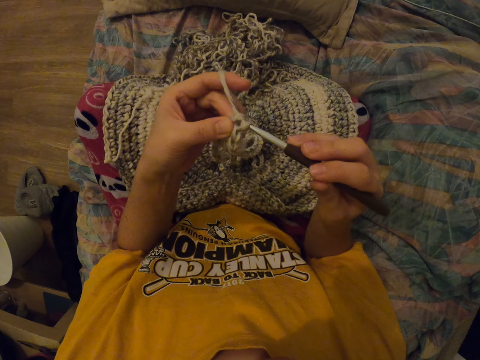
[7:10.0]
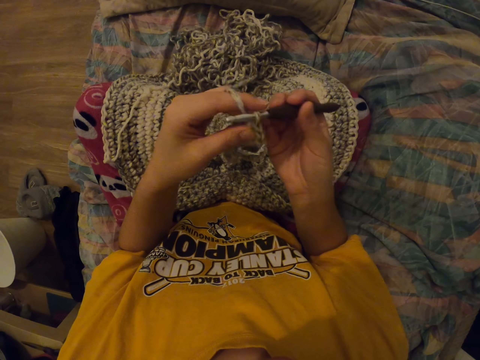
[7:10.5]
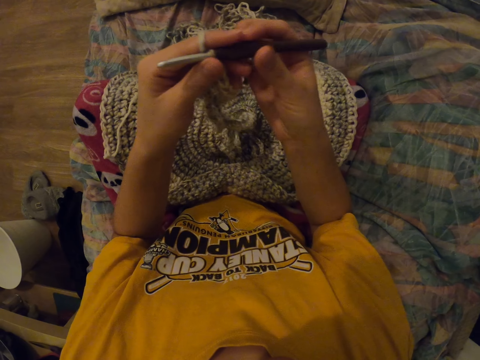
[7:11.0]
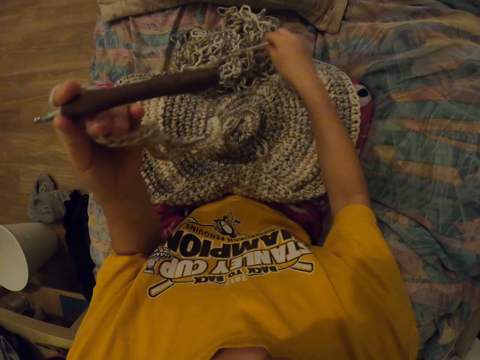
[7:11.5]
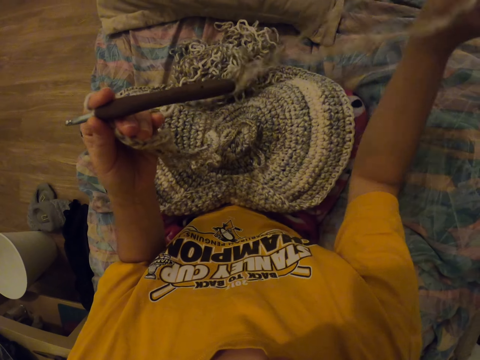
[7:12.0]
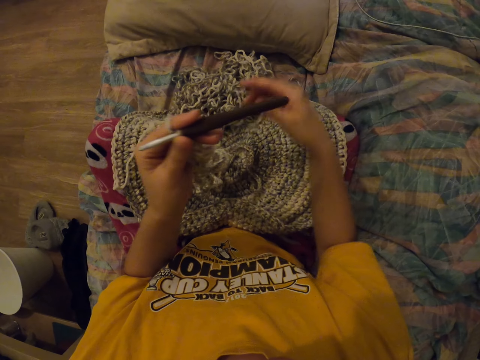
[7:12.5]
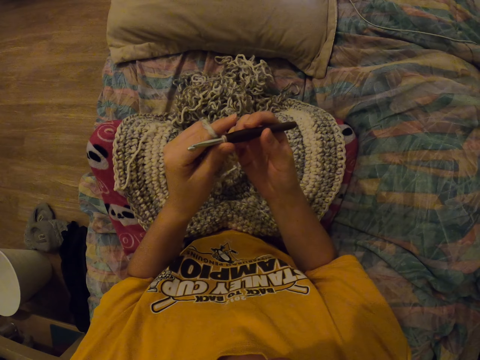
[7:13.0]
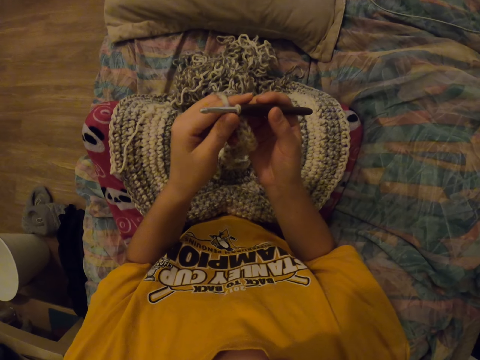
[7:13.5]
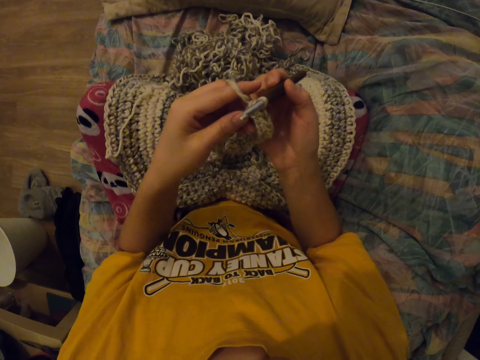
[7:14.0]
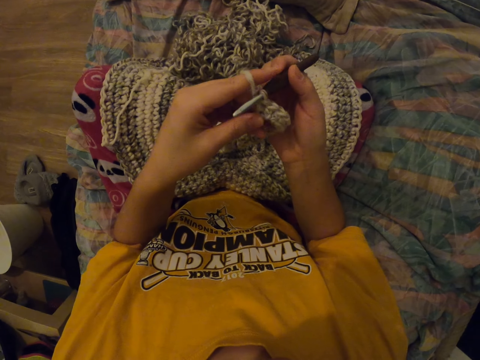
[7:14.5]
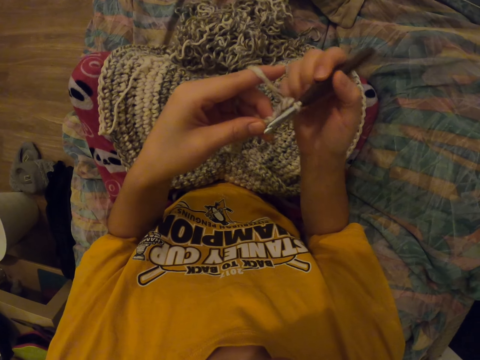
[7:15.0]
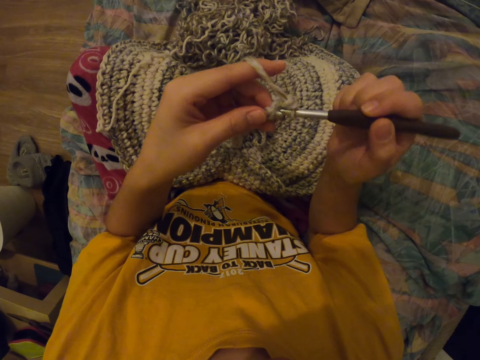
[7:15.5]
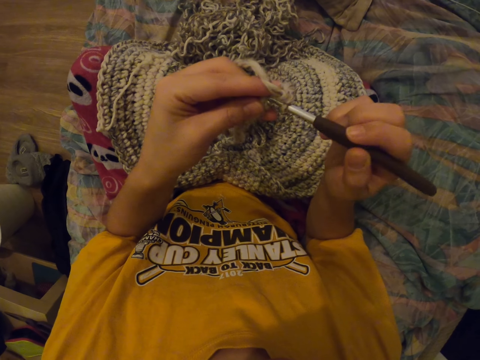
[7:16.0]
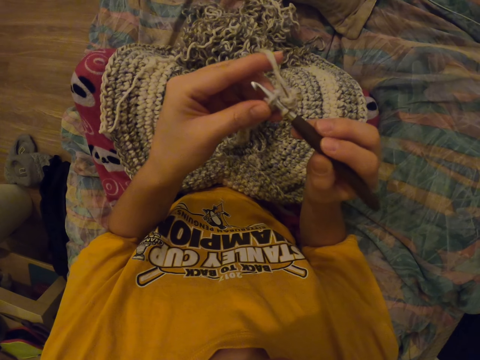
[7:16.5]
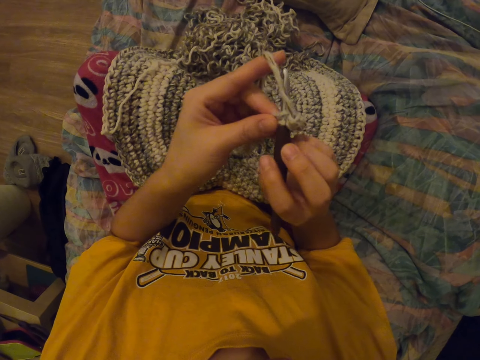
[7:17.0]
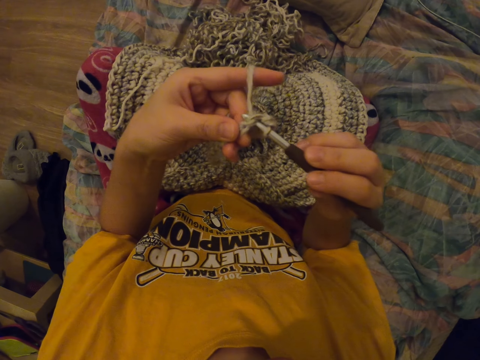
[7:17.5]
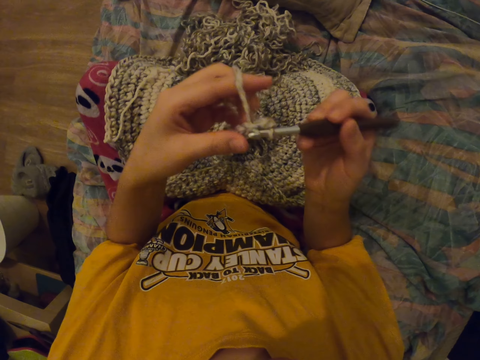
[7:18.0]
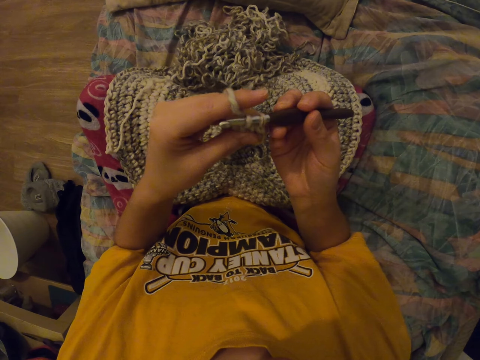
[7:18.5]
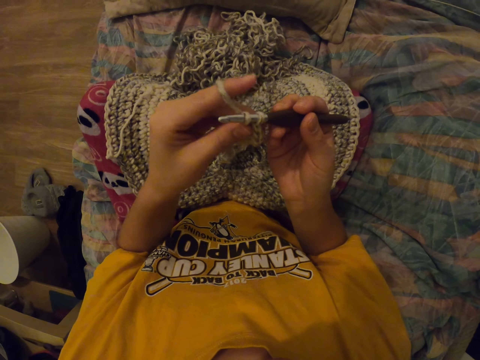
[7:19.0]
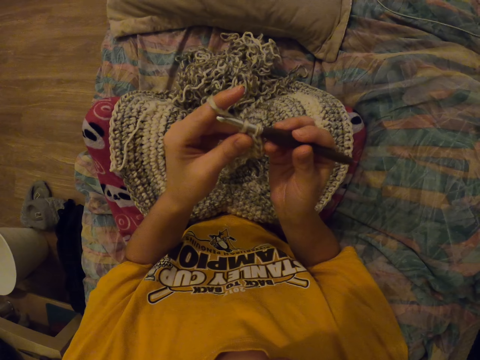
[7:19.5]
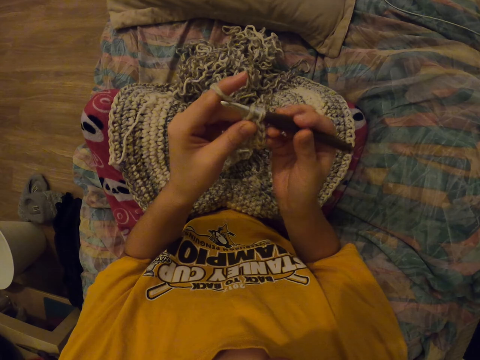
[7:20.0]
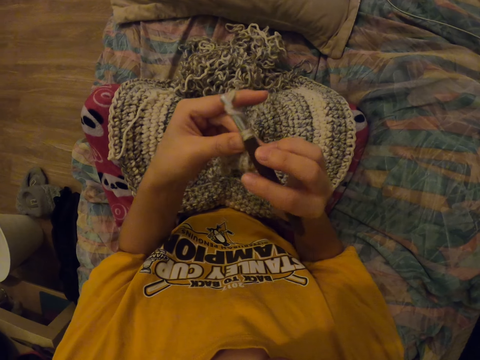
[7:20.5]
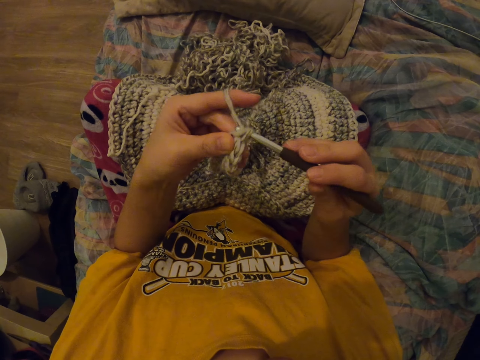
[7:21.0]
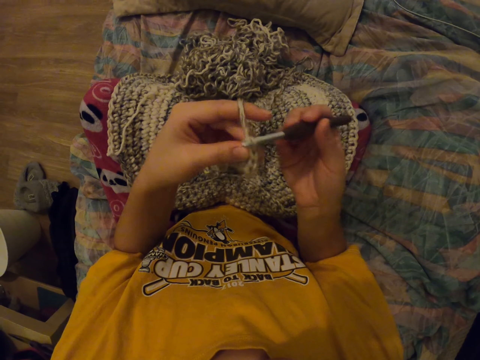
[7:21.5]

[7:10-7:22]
The camera wearer pulls the thread. They touch the crochet hook with the other hand. They knit a mat. They interlock a loop of thread with the crochet hook.

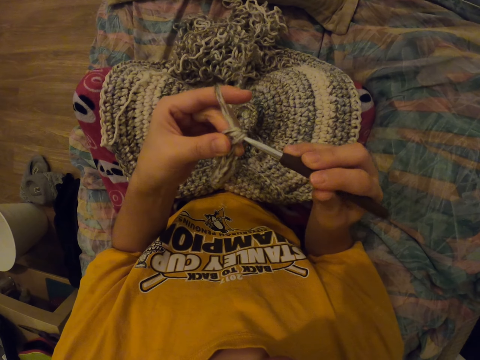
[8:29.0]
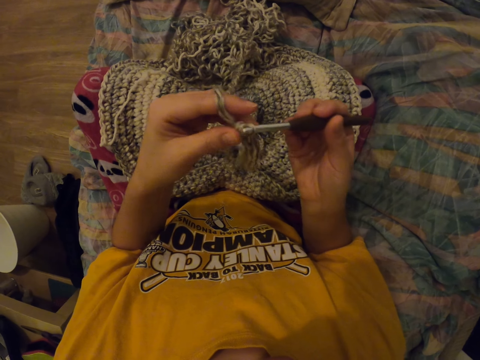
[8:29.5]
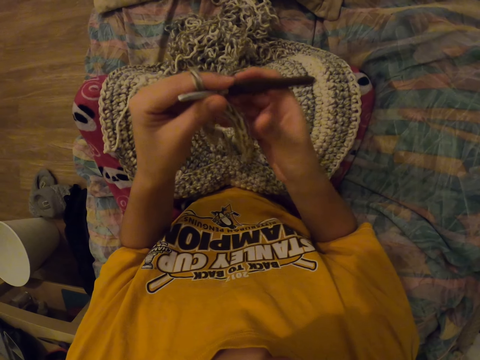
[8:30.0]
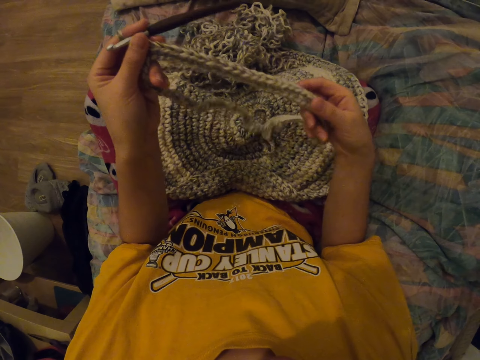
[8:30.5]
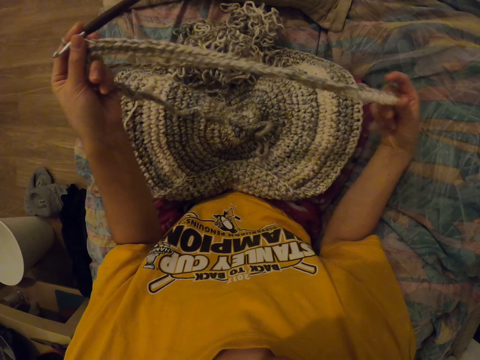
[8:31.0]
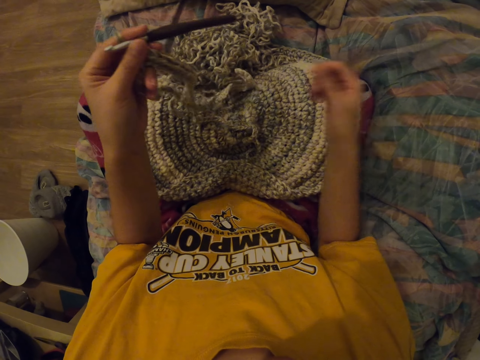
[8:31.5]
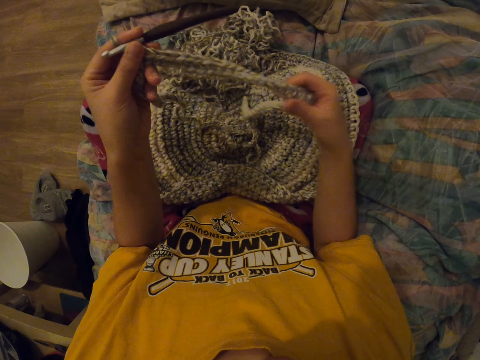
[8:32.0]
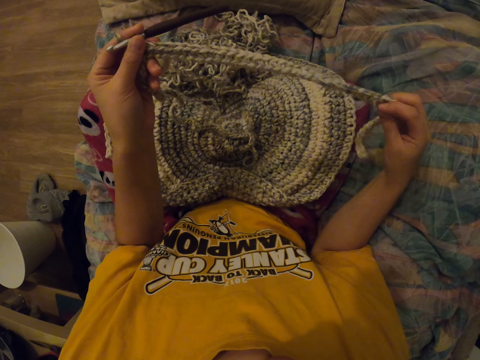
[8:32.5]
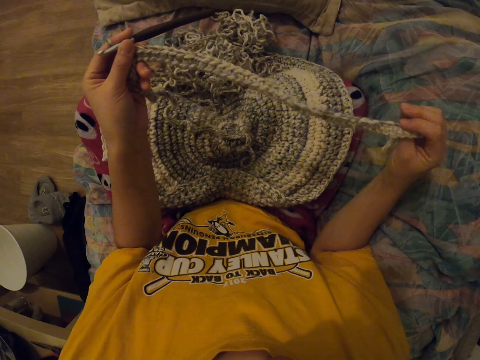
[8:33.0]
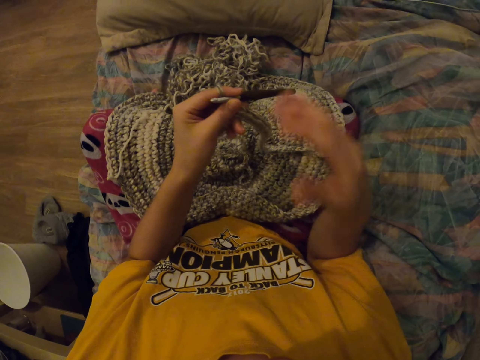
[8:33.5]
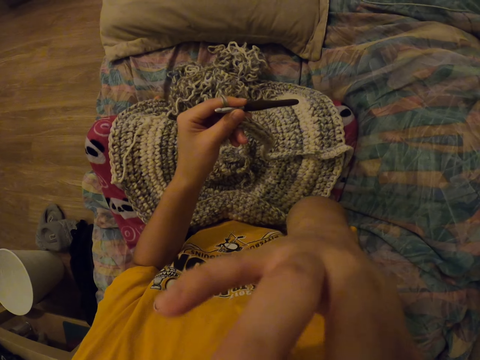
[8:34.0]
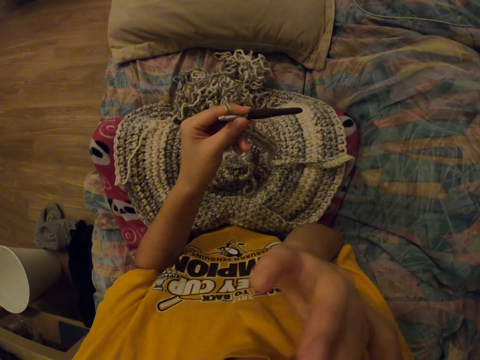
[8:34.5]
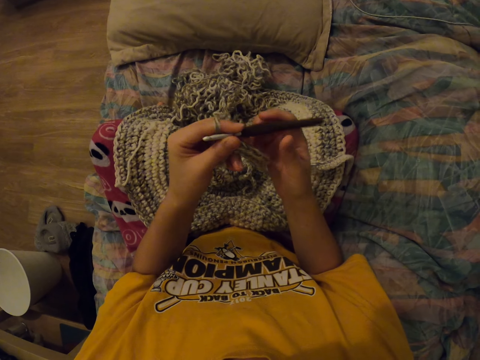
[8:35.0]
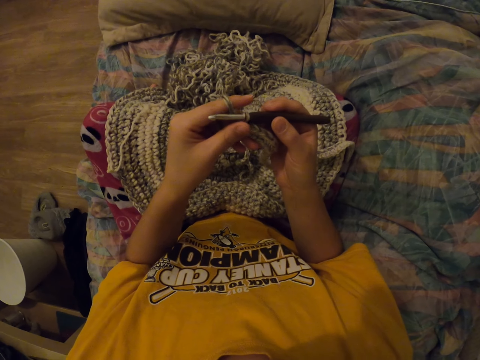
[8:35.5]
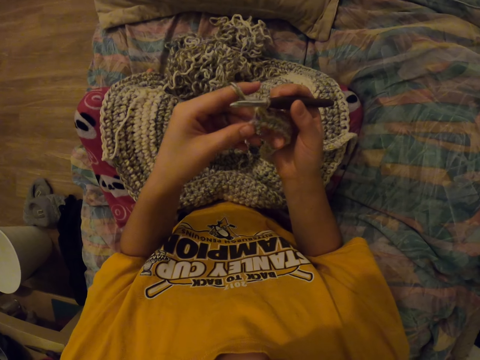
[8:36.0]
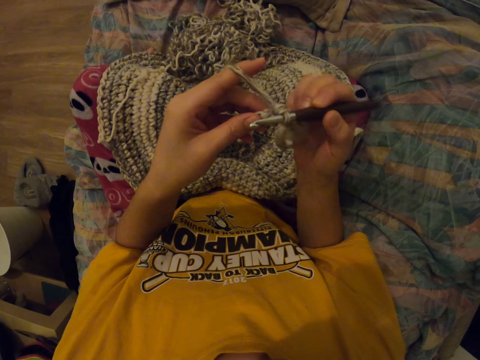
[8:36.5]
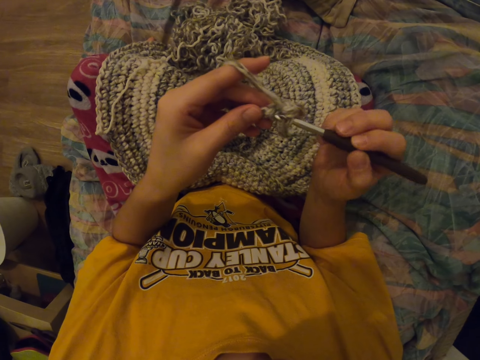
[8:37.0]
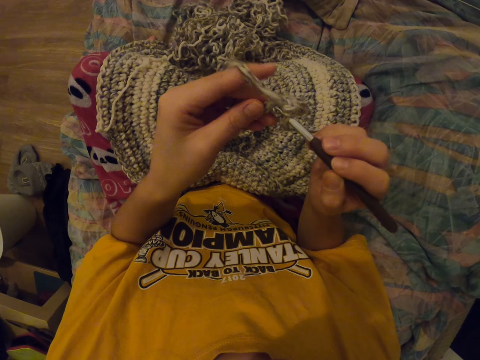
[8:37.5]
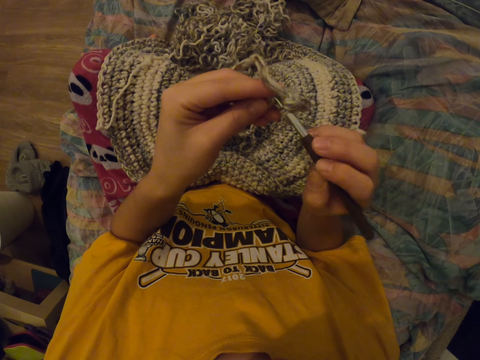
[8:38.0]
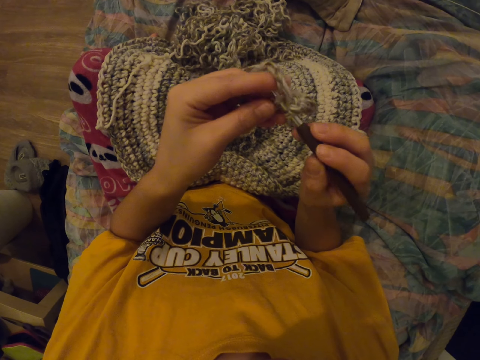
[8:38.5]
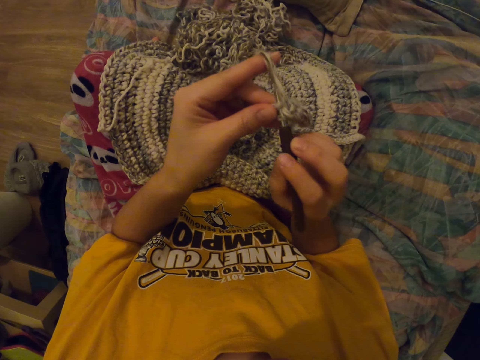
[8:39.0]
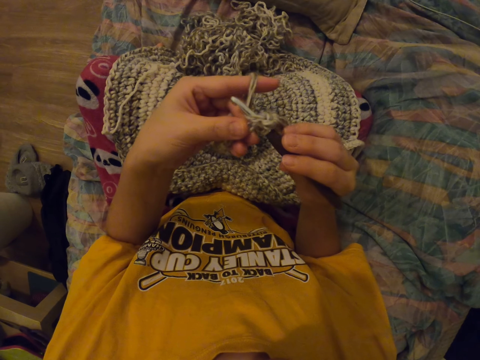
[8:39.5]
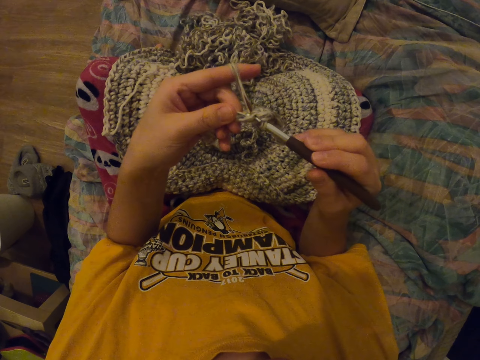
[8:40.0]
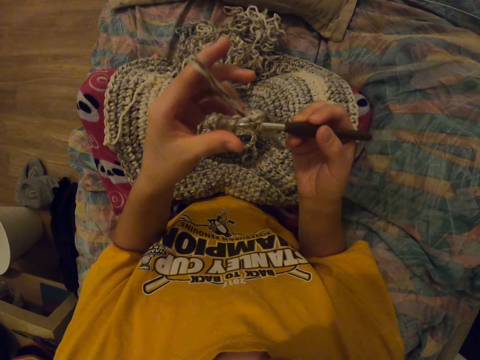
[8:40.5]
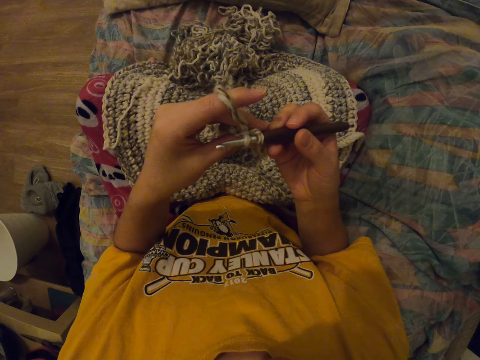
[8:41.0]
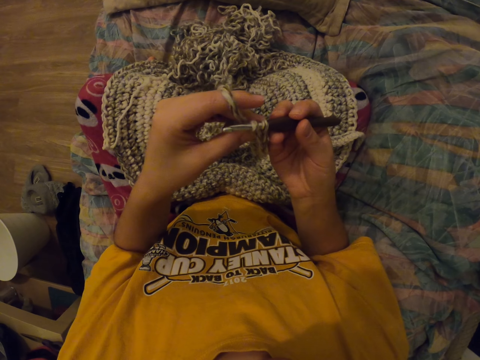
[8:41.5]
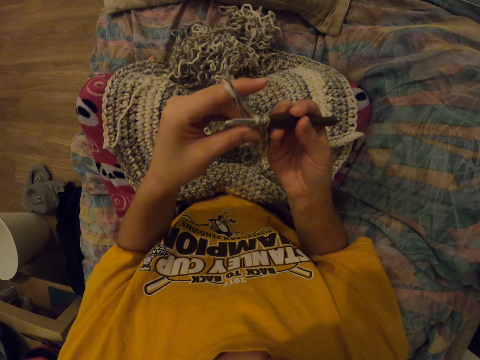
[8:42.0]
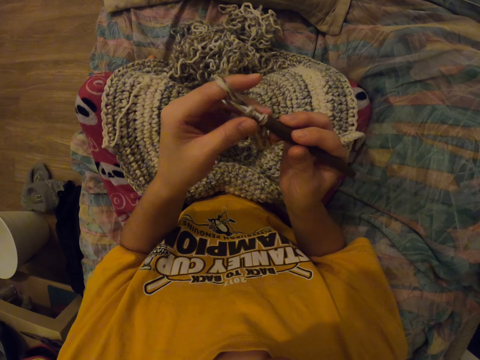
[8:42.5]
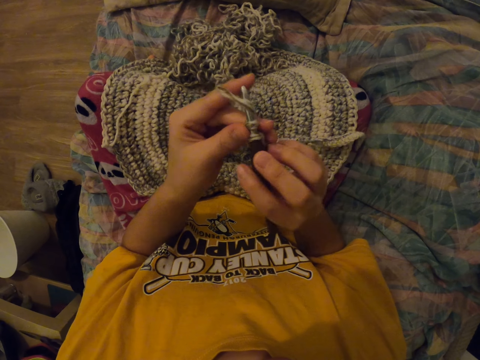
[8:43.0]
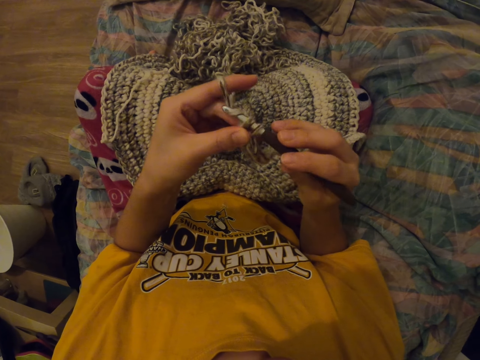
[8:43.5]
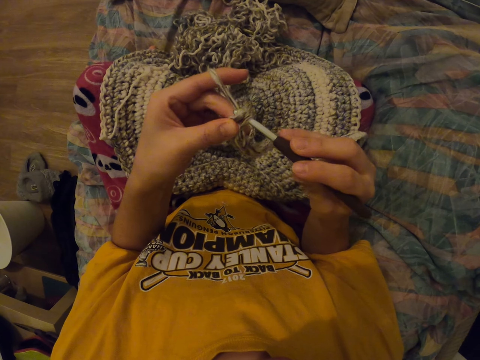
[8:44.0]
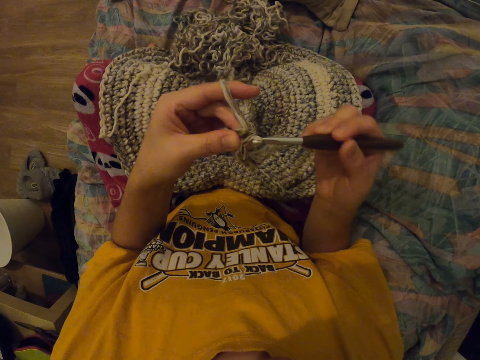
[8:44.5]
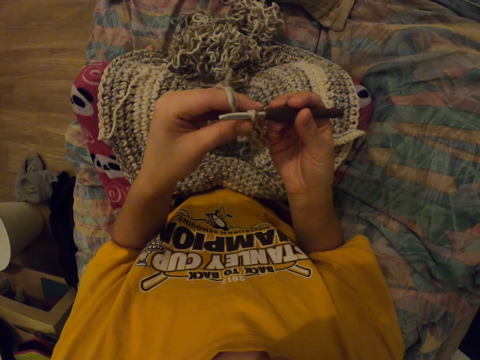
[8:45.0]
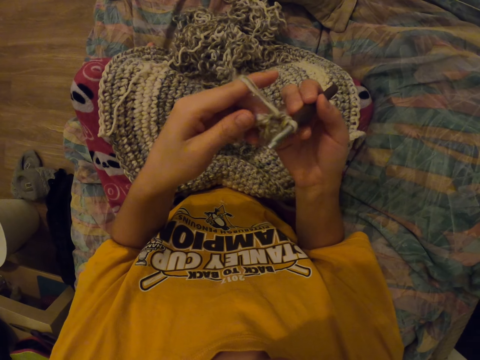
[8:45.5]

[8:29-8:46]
The camera wearer pulls the garment. She straightens something. She touches her face. She lifts her right hand, lowers her right hand and knits a mat. She touches the crochet hook. She interlocks a loop of thread with the crochet hook.
